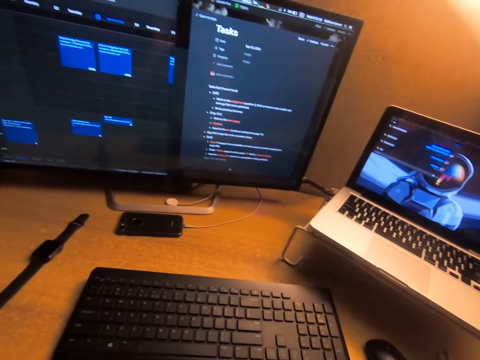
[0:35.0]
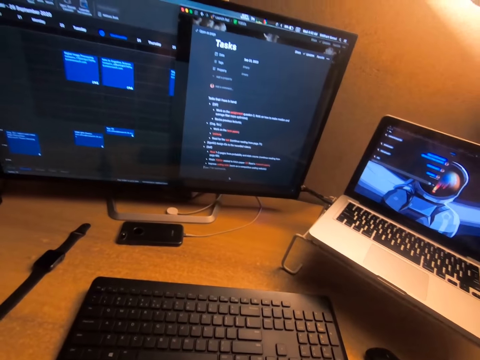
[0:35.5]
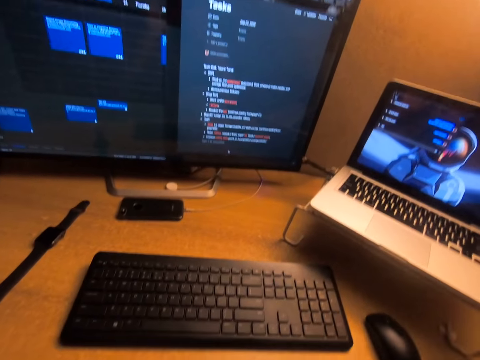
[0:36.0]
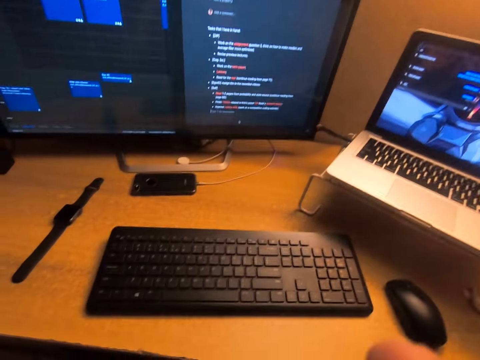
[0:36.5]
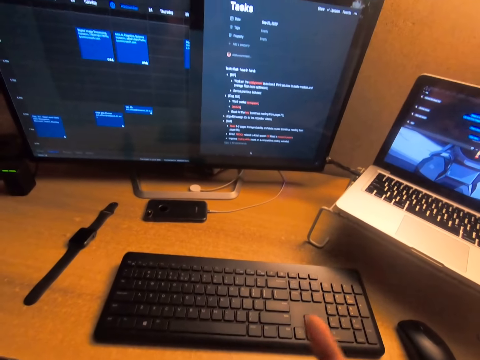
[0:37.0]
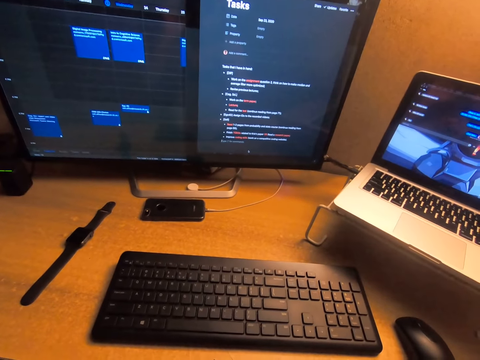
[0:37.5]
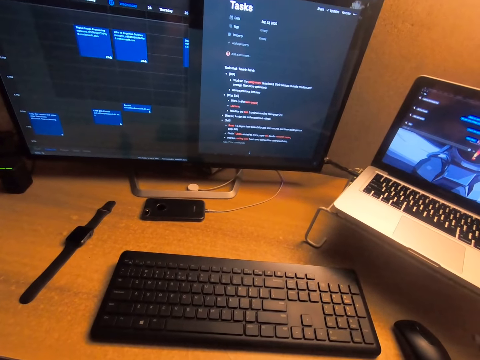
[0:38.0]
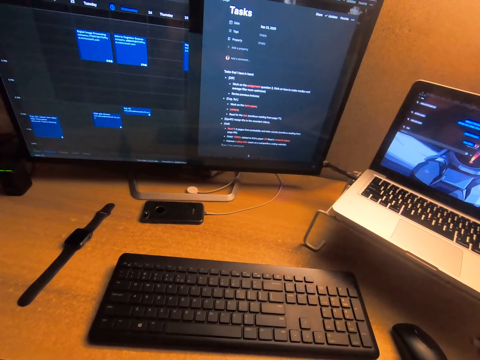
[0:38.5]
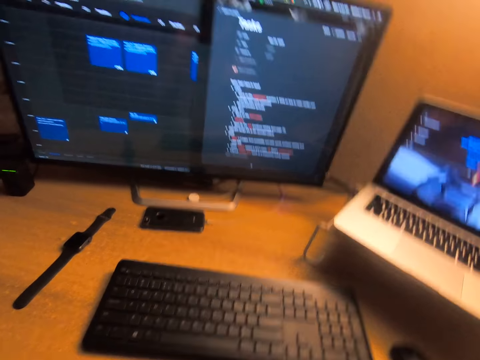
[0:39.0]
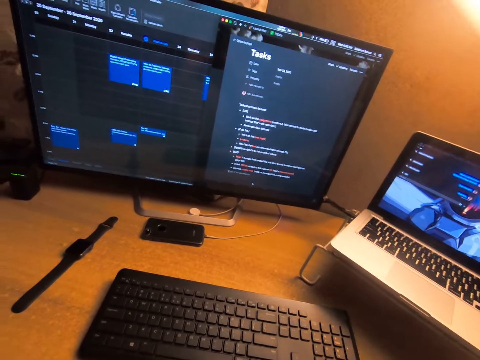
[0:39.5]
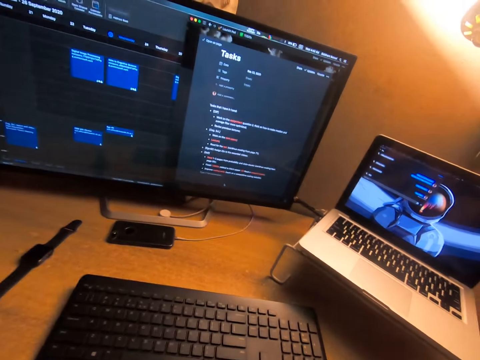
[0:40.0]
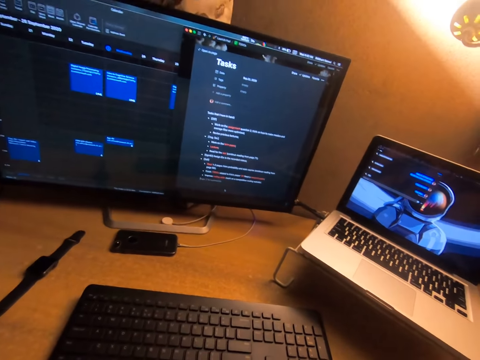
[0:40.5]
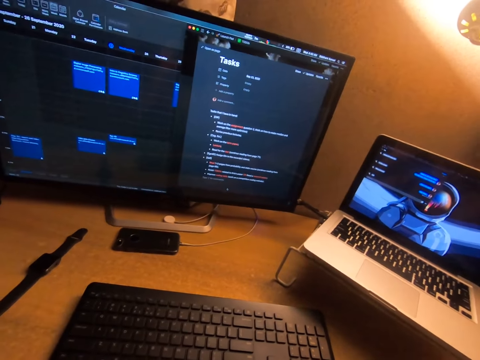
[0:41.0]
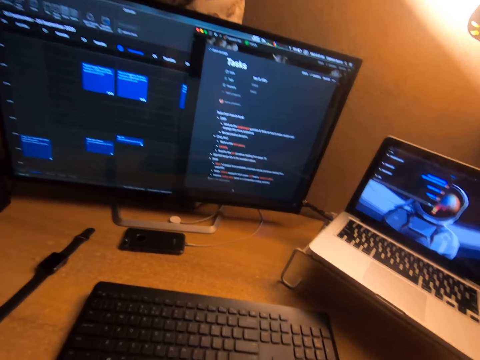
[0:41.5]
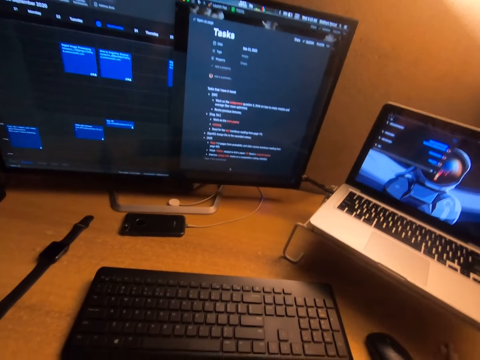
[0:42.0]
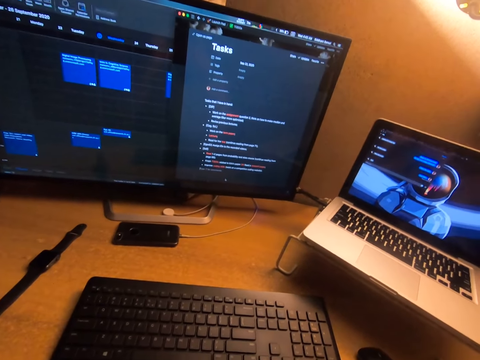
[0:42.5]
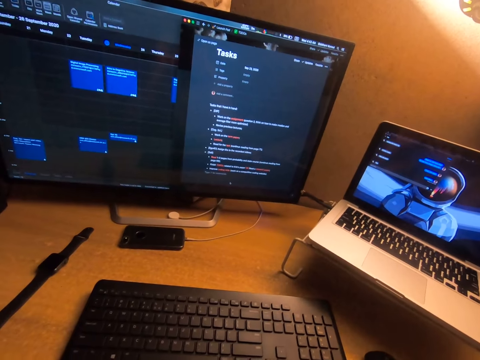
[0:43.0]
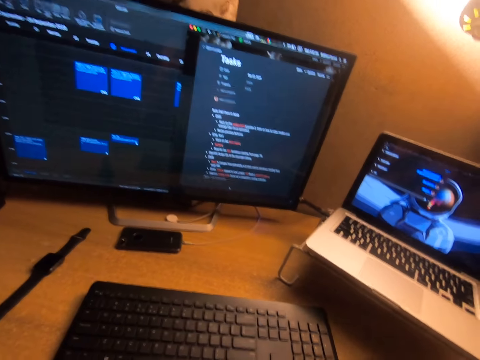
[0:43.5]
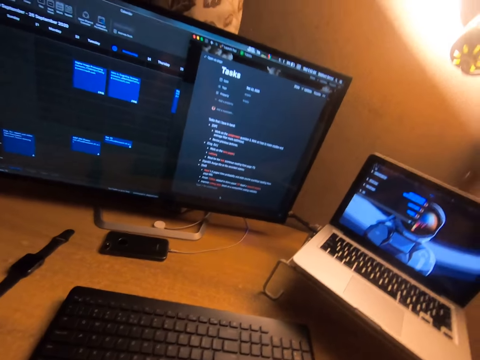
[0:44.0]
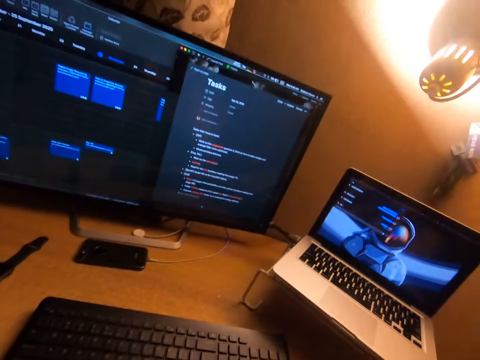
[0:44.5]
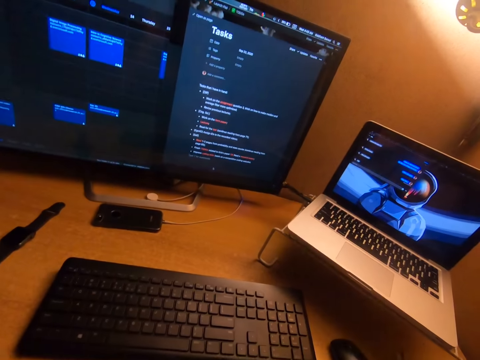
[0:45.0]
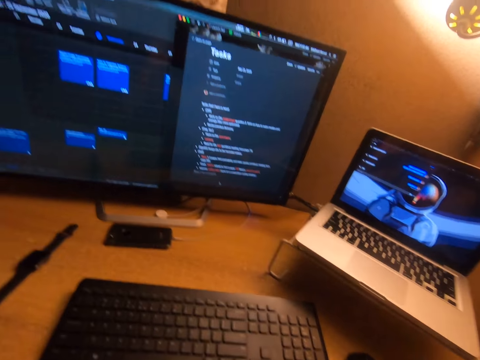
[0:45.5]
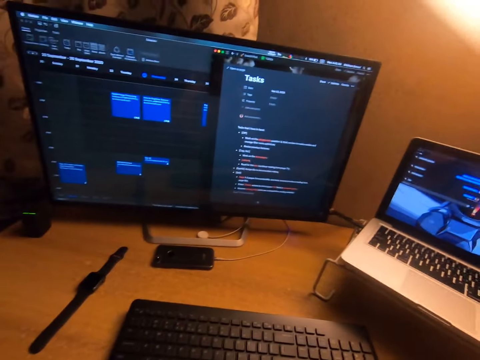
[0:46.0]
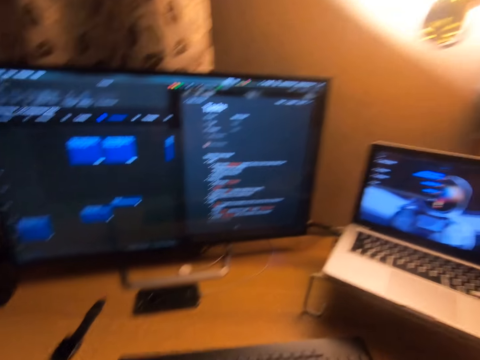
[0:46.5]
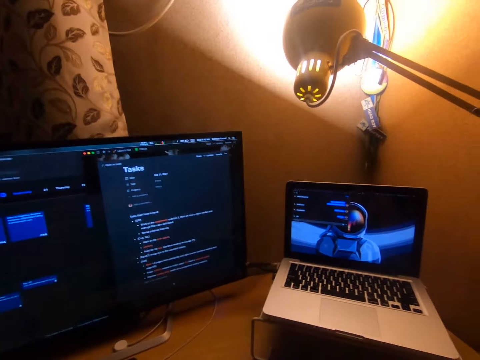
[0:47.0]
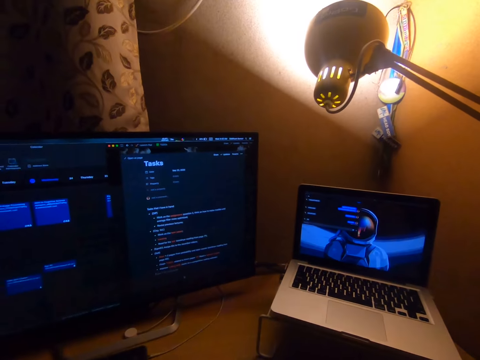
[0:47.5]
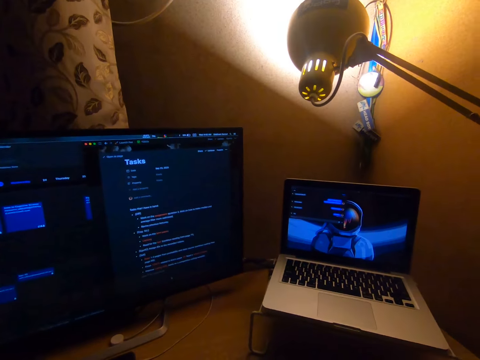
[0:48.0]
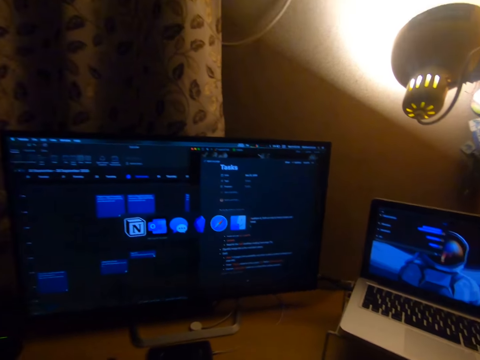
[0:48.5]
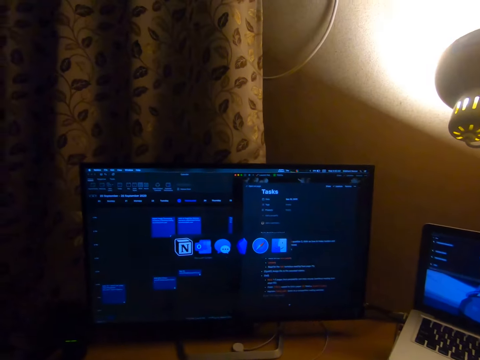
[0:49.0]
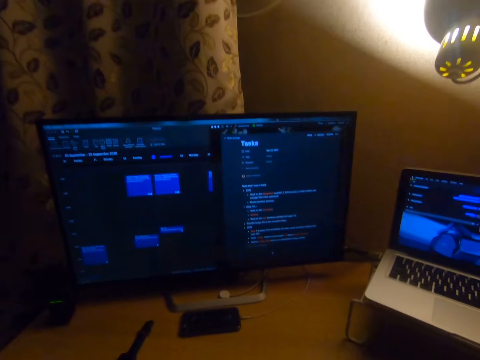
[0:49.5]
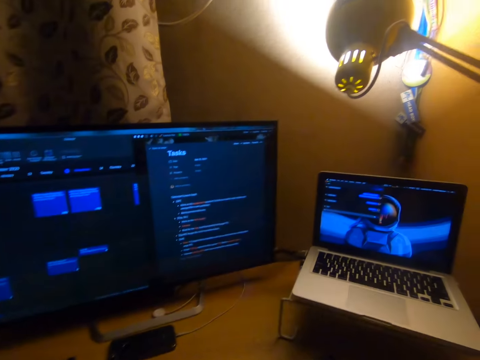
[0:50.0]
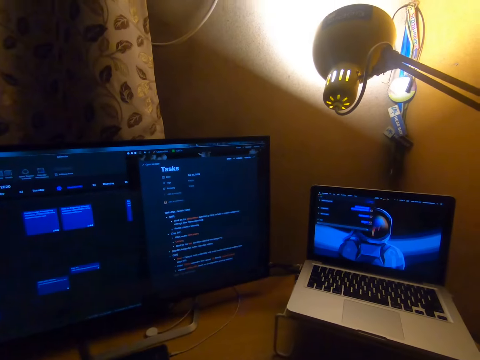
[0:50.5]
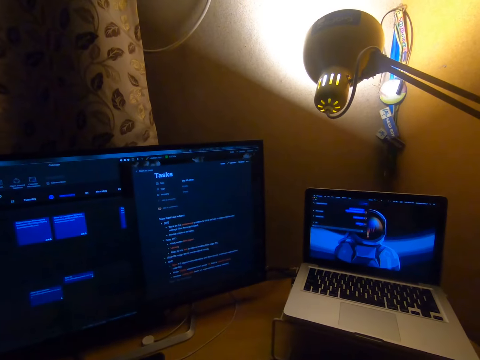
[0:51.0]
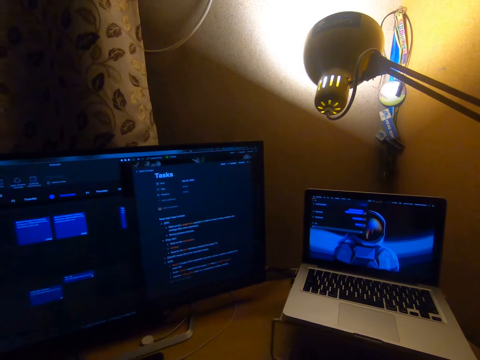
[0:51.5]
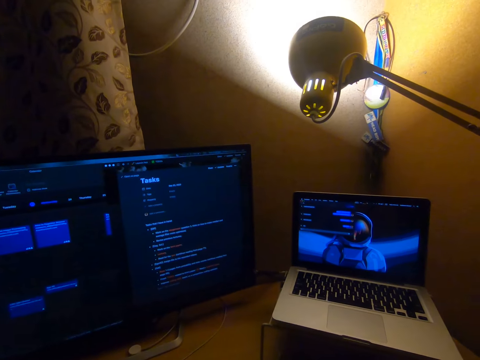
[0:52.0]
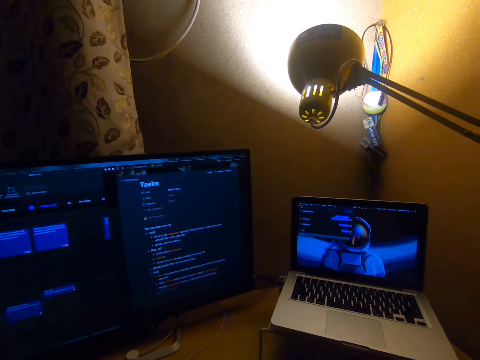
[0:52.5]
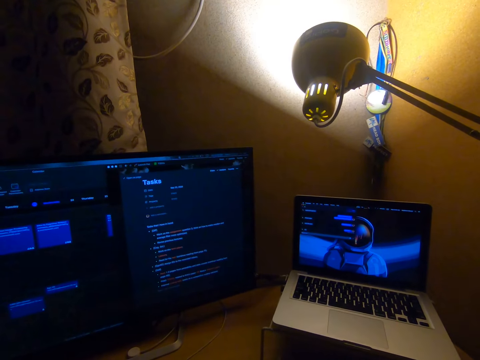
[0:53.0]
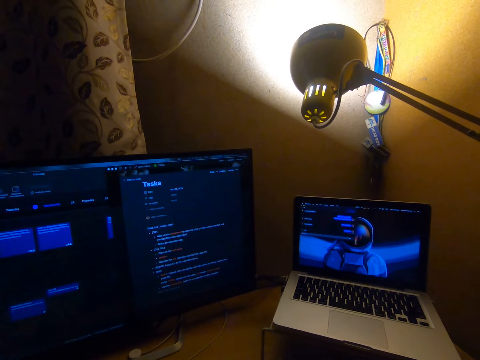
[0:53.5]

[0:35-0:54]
The camera wearer moves his hand. He looks around. He moves his head. He moves it again. He displays something at his computer screen. He uses the keyboard. He stops displaying something at his computer screen. He moves his head.

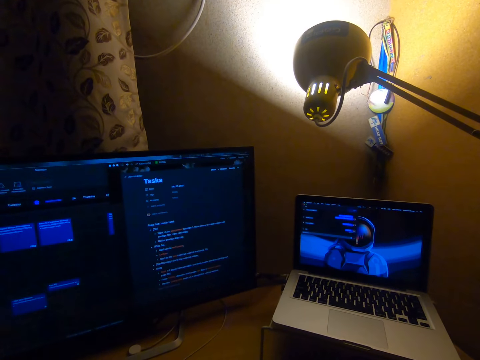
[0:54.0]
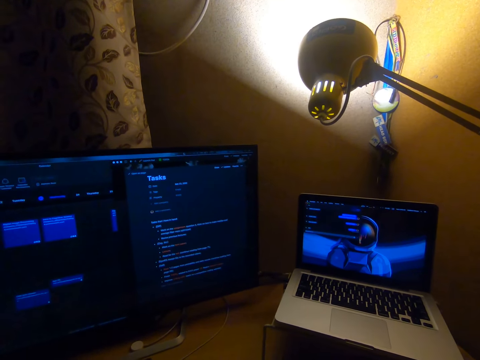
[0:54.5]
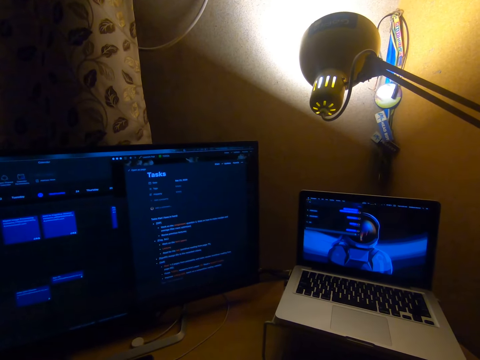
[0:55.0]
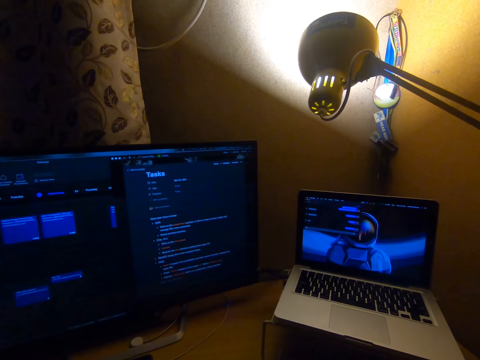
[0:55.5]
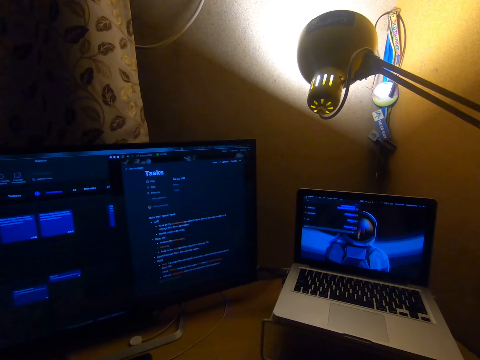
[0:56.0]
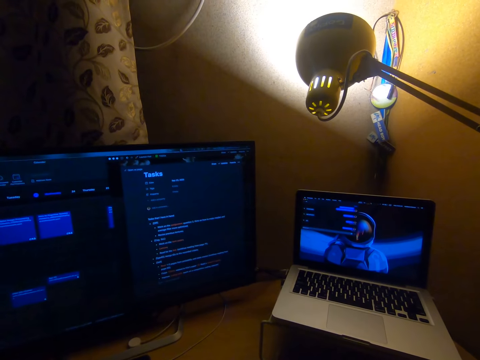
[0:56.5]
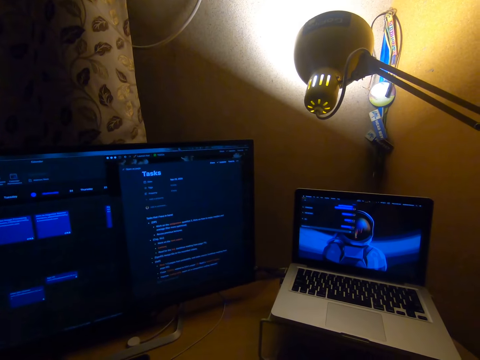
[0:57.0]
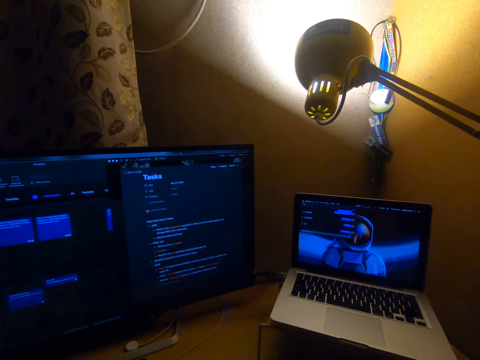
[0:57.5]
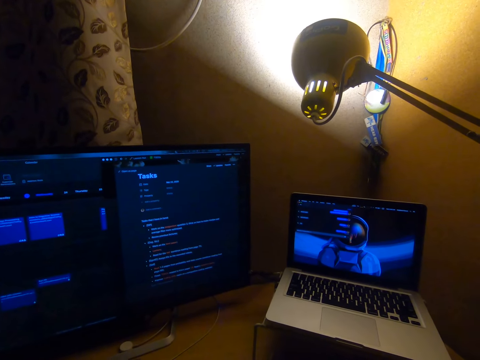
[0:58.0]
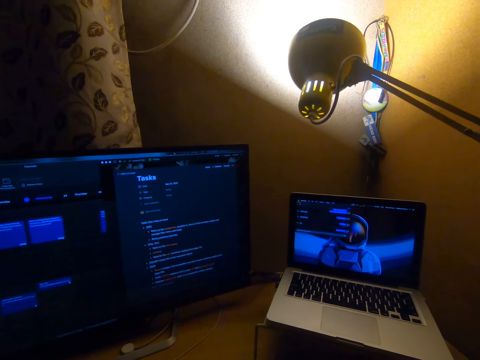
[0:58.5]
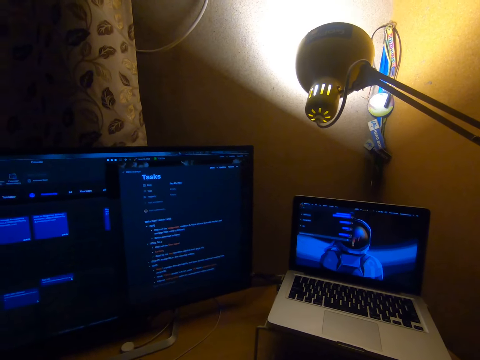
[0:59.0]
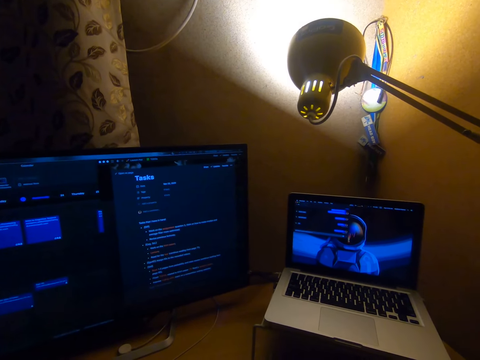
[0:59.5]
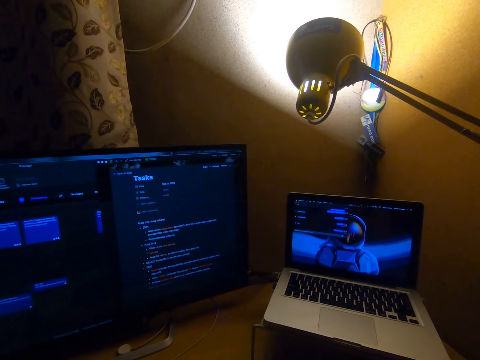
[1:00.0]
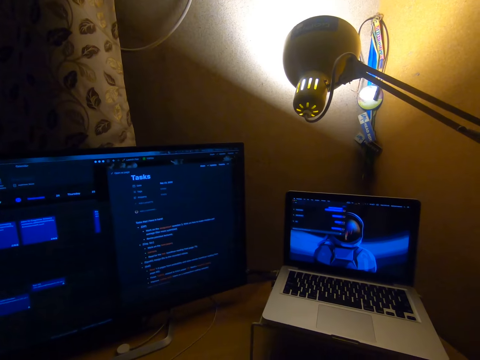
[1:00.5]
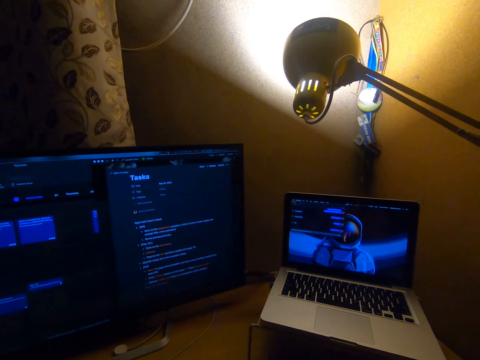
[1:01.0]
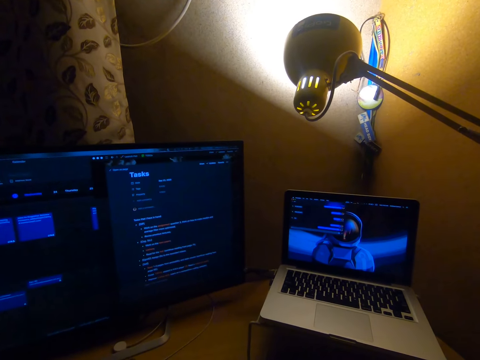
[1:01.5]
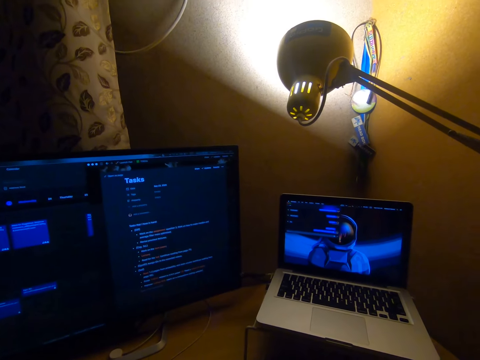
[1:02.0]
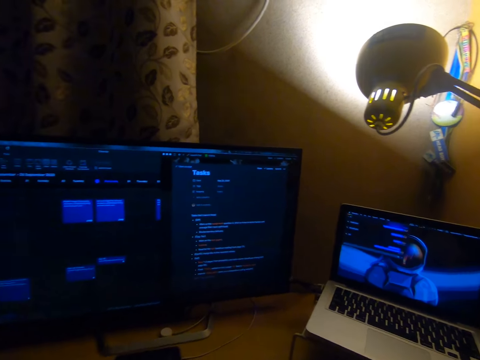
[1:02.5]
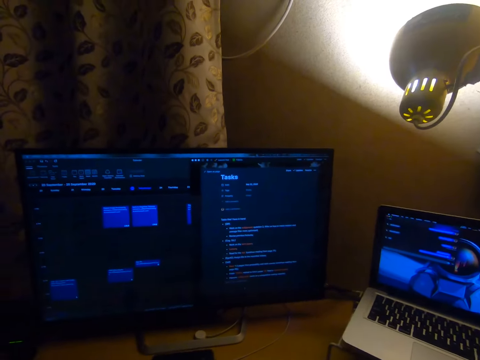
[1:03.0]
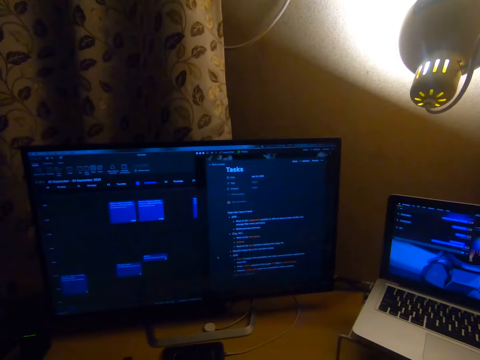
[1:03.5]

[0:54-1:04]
The camera wearer types something. He looks at the screen. He moves his head. He types something.
